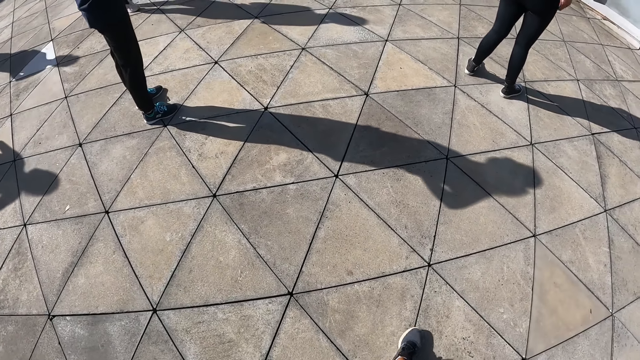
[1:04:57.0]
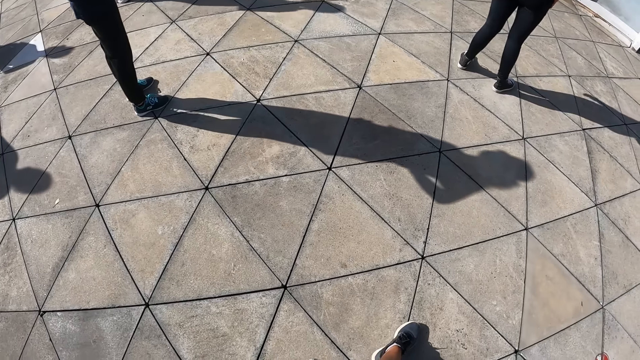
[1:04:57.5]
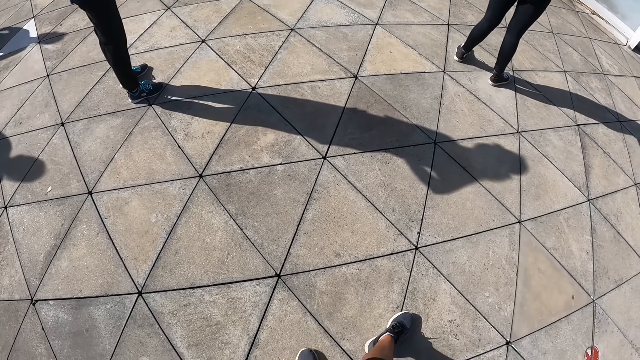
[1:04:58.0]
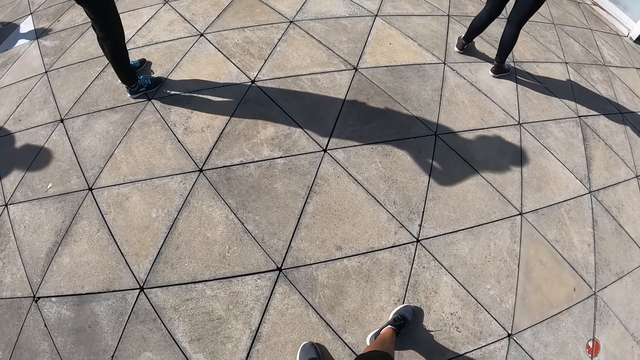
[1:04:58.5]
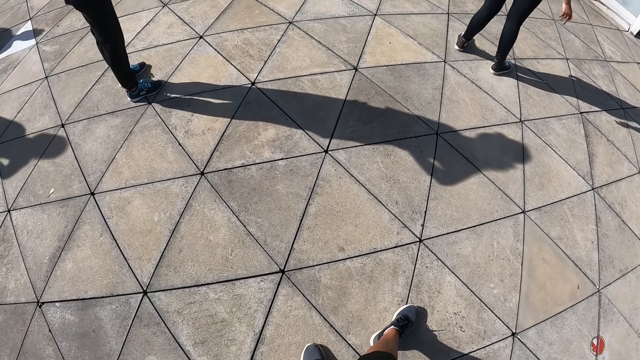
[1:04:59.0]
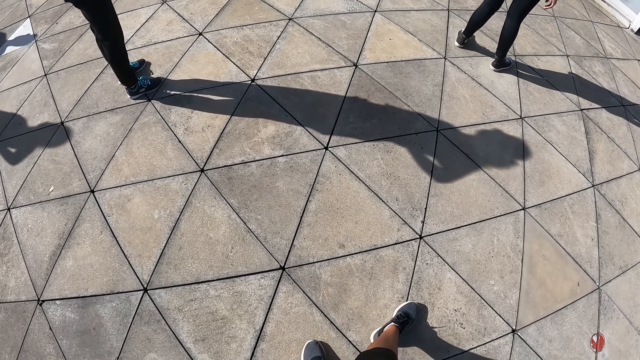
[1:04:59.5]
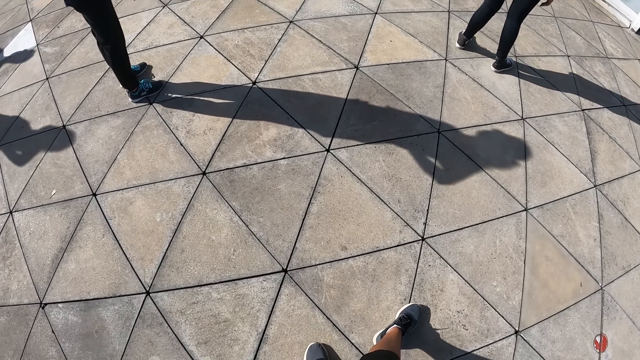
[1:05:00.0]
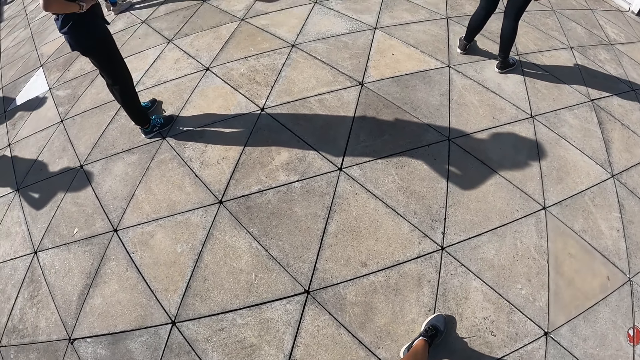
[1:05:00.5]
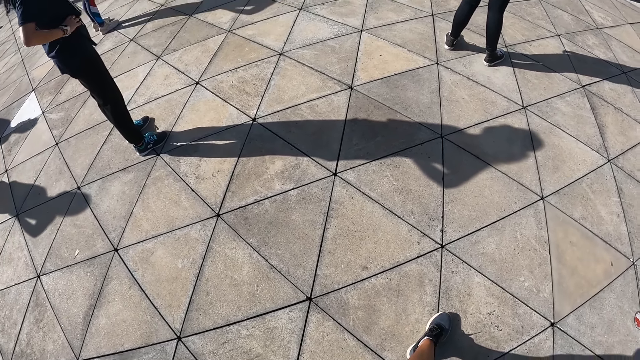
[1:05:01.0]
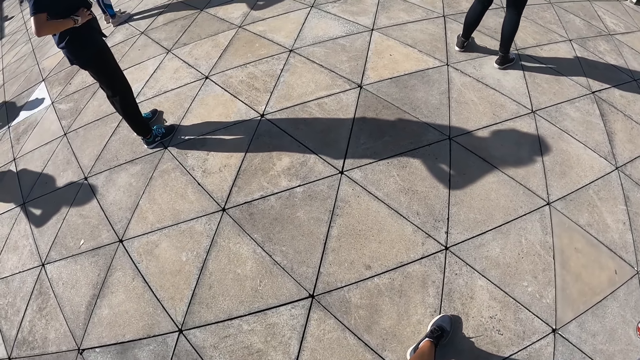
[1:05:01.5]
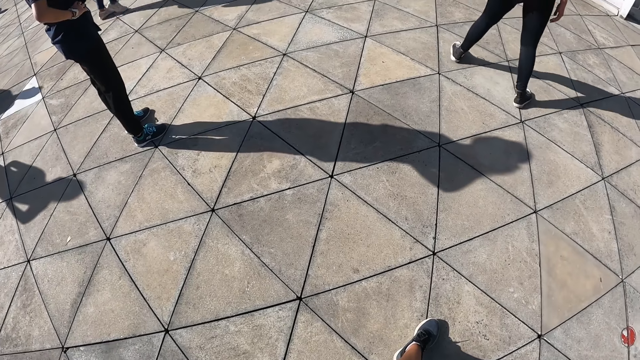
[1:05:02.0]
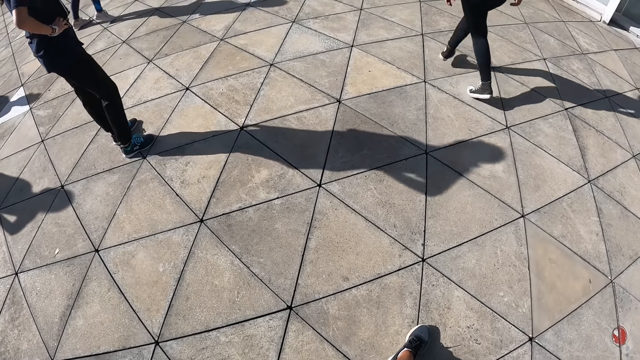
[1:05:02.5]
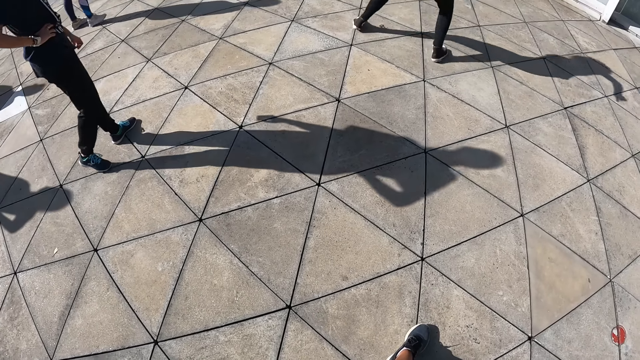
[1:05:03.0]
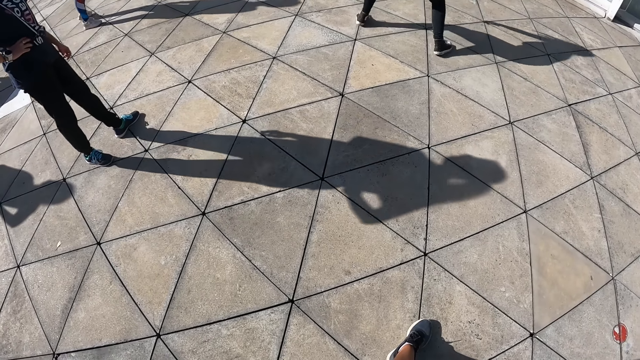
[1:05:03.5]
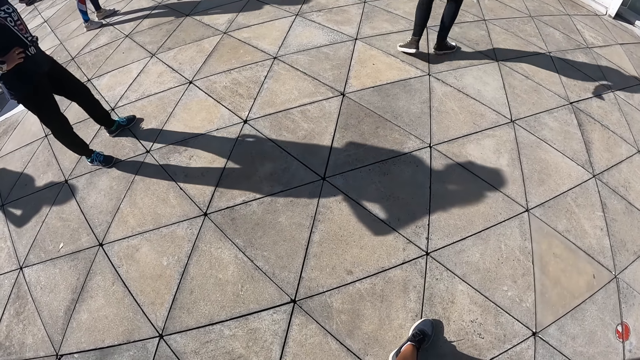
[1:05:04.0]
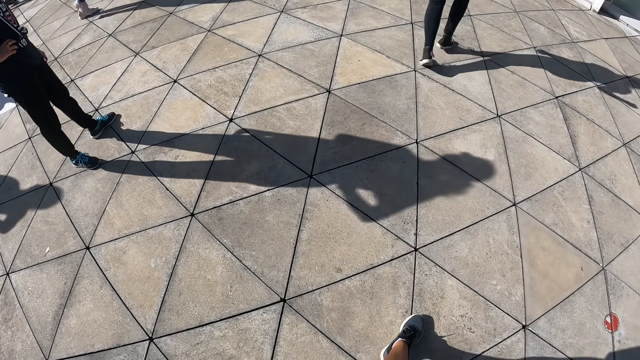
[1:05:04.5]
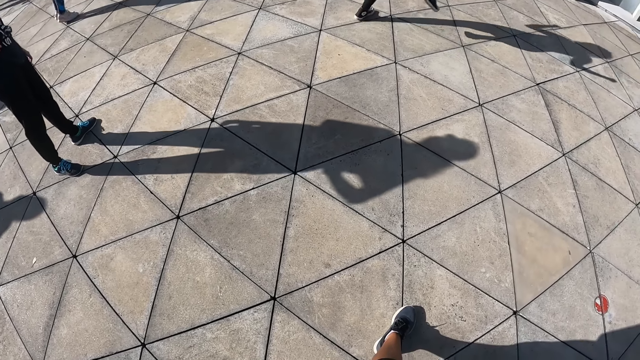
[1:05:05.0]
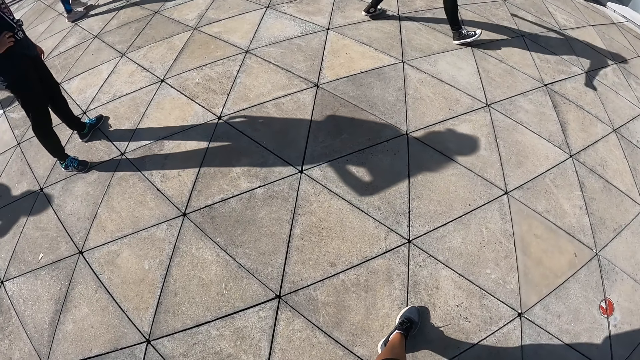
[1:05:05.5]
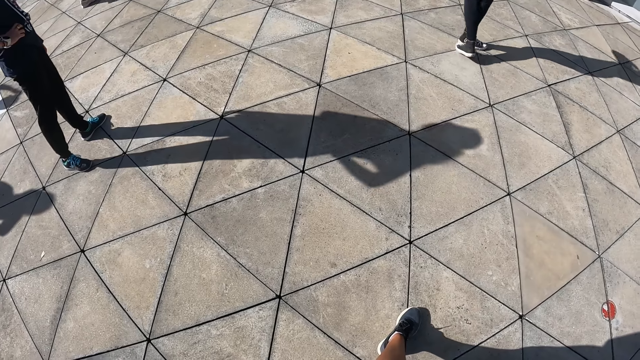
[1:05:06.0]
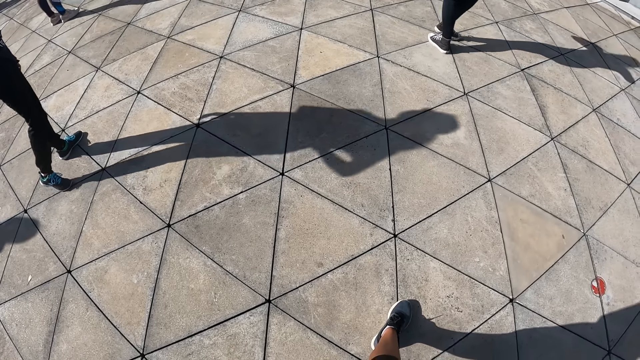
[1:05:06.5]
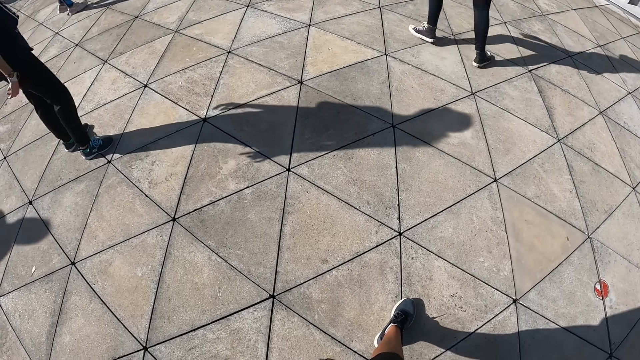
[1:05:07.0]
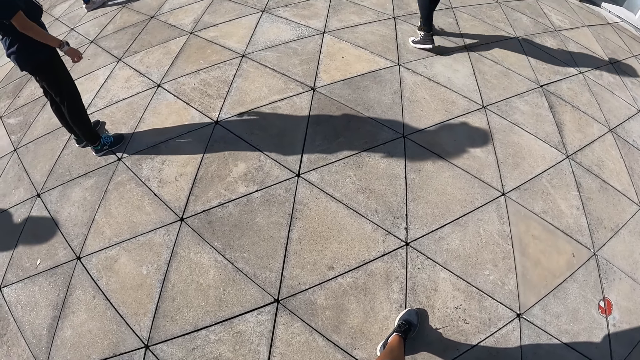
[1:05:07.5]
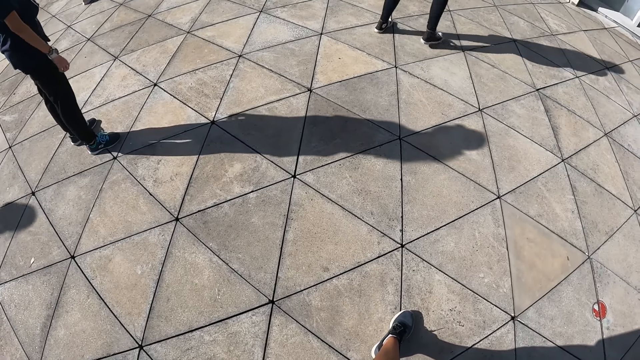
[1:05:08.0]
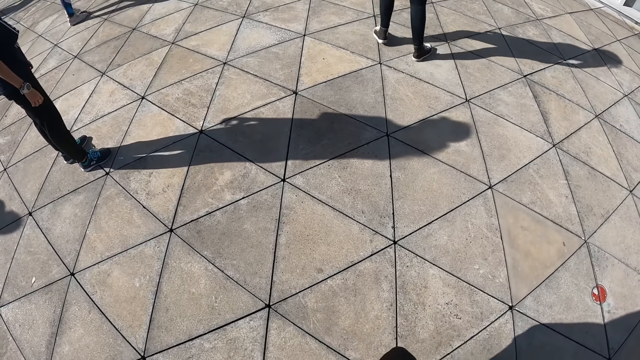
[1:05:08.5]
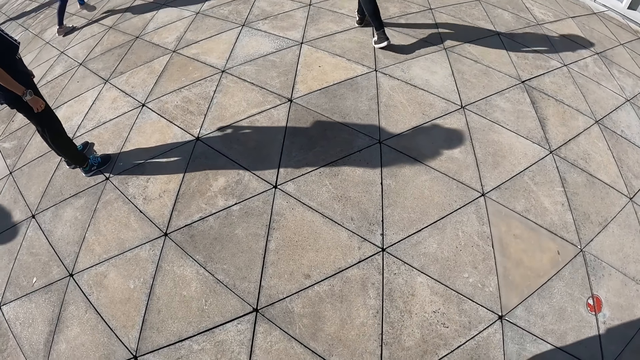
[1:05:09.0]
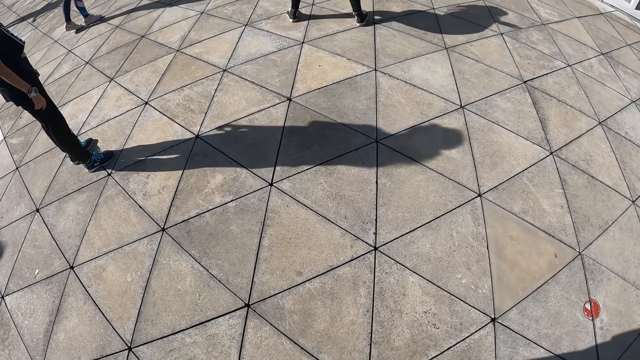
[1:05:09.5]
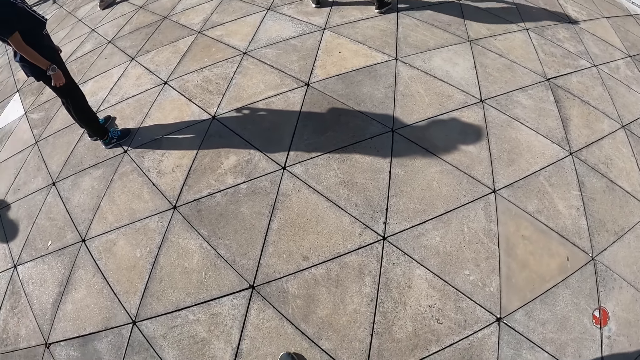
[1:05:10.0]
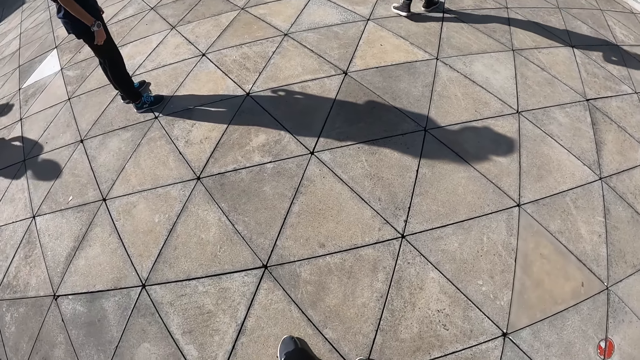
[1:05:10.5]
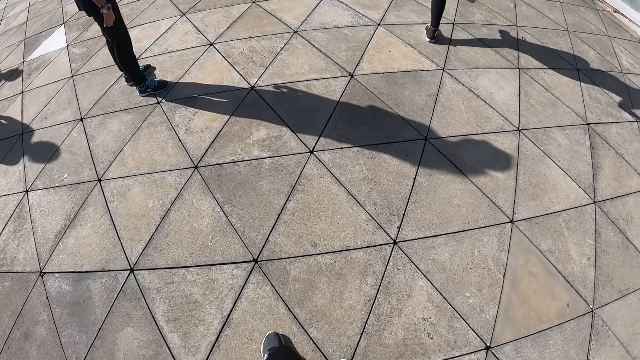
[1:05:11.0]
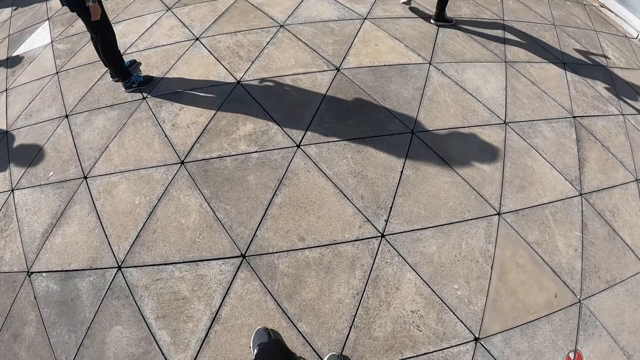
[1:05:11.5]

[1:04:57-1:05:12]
The camera wearer stands on the compound. A woman dances on the compound. Another person holds the waist with the right hand. The other person stands beside the camera wearer. The camera wearer moves the right foot. The woman dances on the compound.

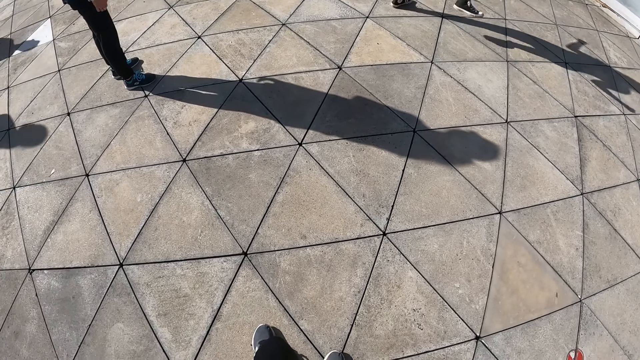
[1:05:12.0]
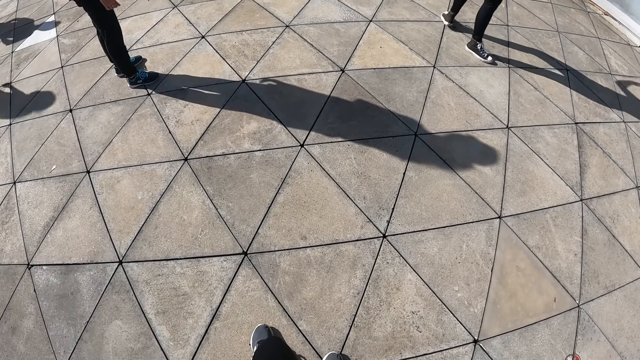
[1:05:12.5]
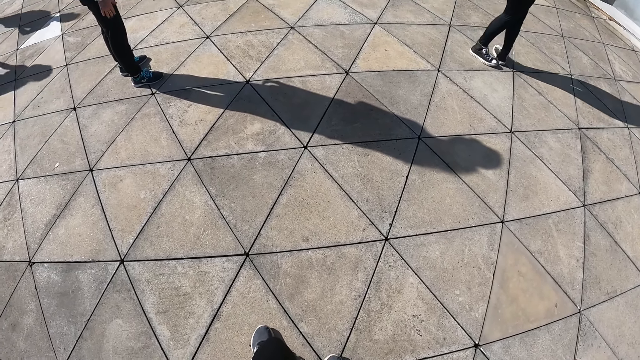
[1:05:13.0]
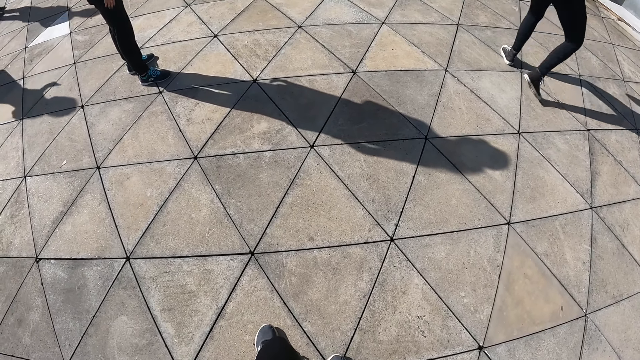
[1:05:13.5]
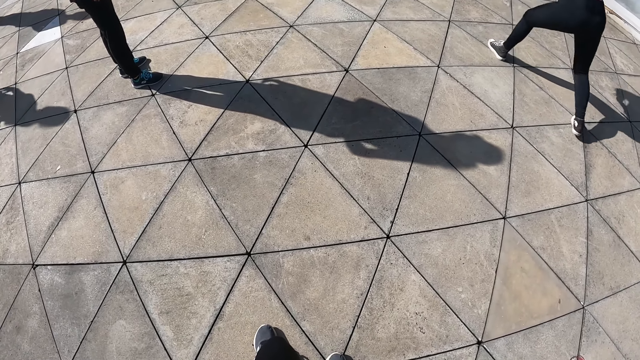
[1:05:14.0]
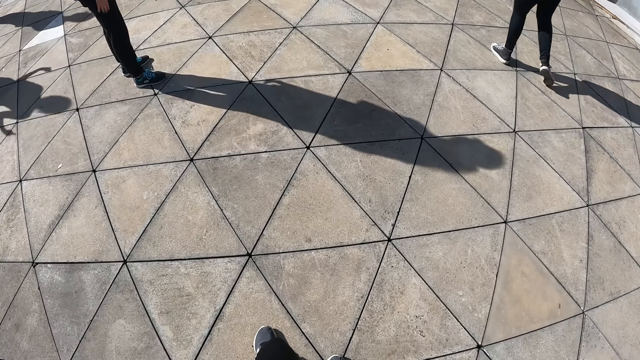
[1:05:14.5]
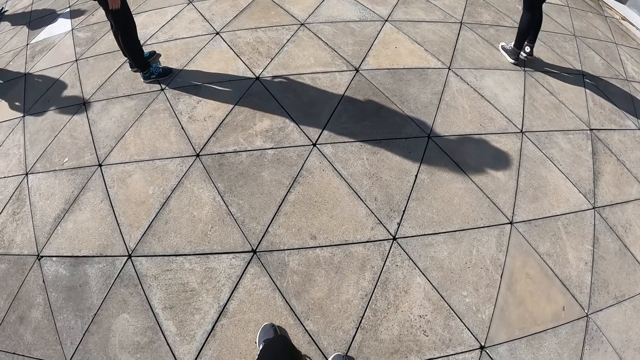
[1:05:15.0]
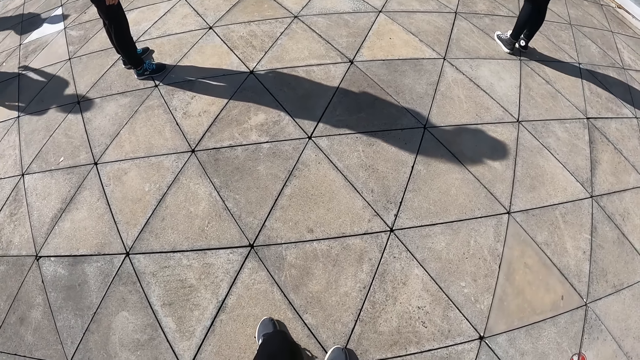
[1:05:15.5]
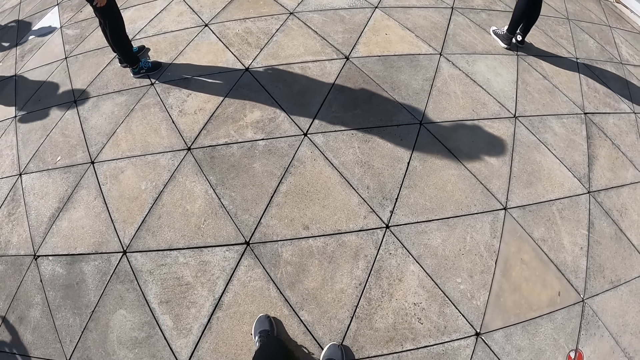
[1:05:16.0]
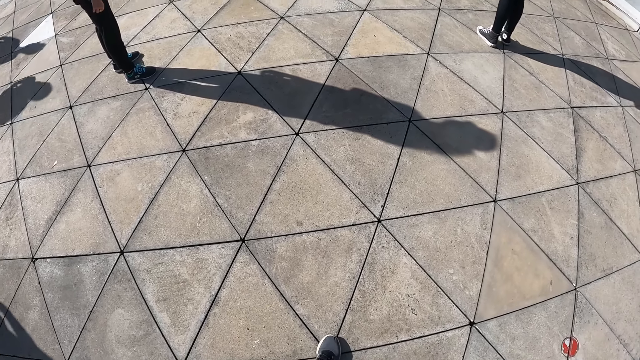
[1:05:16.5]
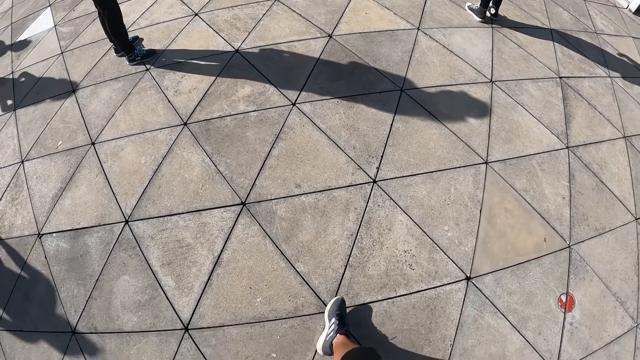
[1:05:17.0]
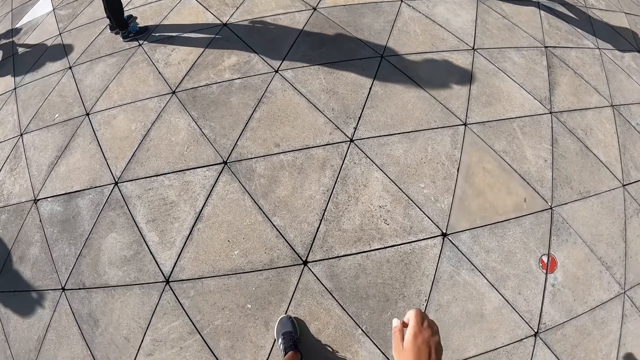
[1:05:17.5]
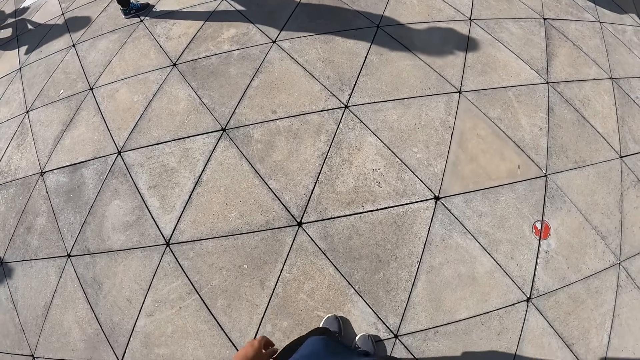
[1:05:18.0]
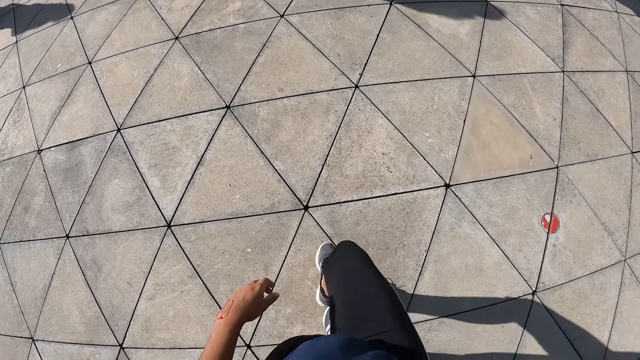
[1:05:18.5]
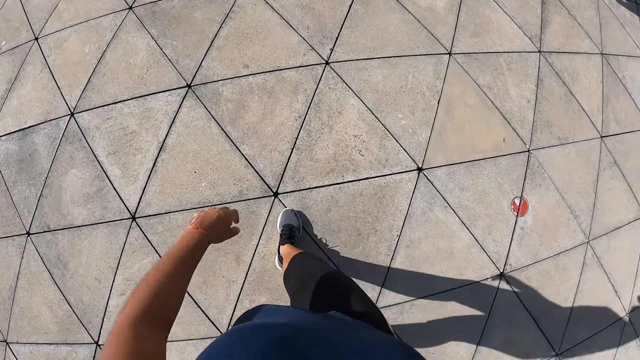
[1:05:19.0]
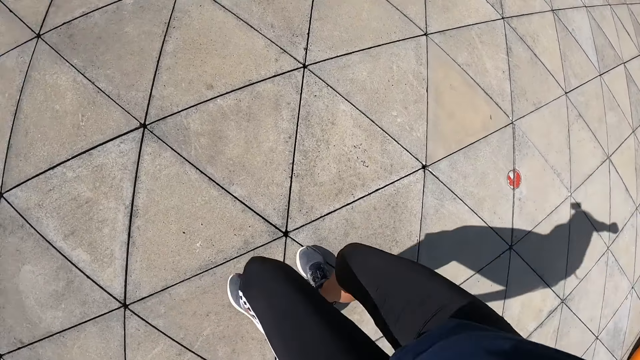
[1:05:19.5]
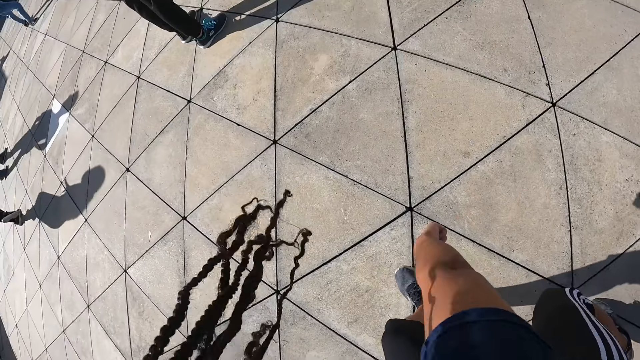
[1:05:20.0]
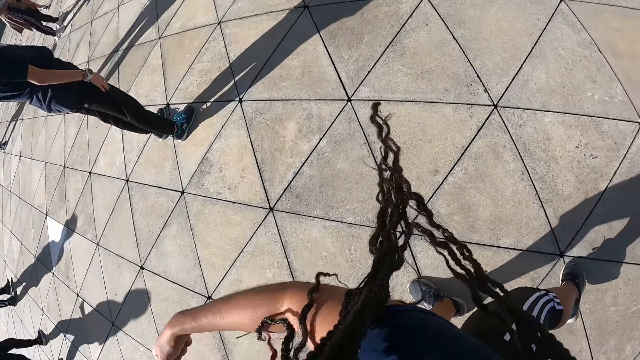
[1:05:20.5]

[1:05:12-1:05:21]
The camera wearer steps backwards. They dance on the compound.
